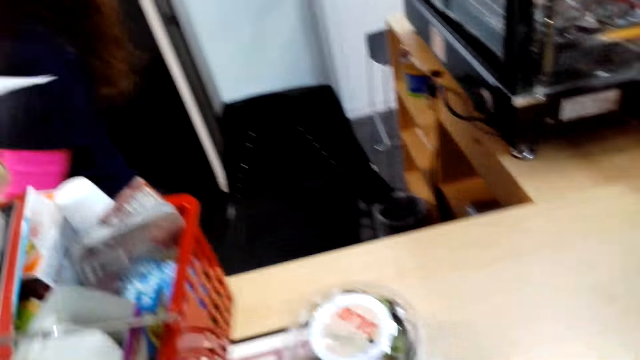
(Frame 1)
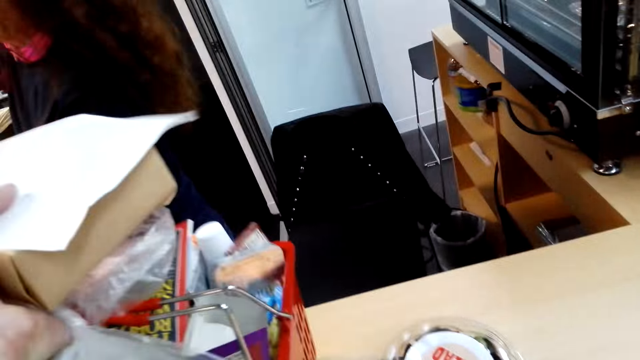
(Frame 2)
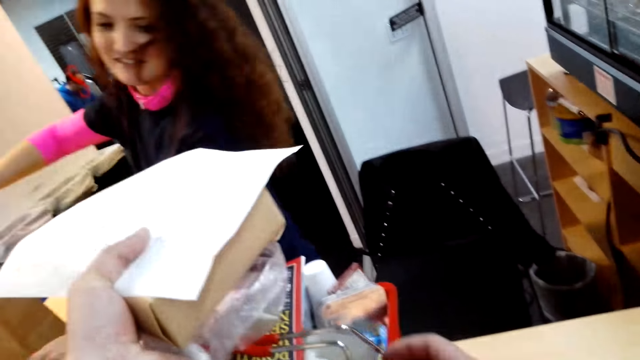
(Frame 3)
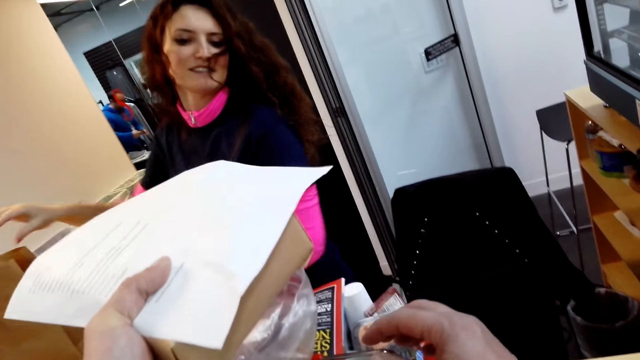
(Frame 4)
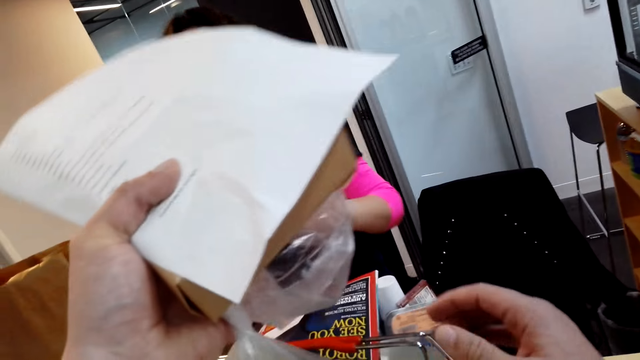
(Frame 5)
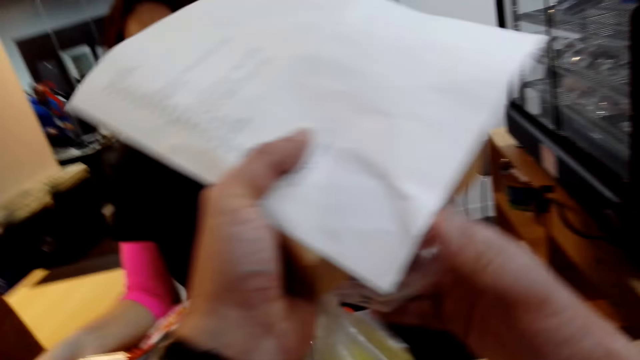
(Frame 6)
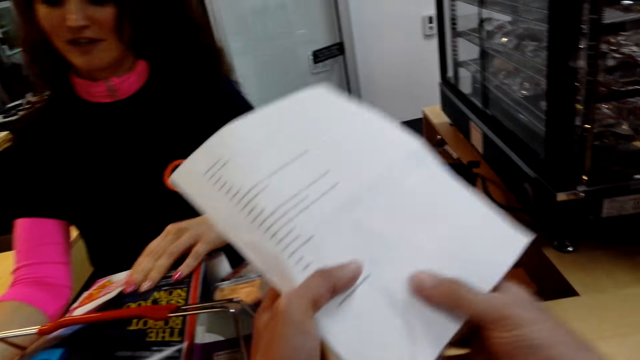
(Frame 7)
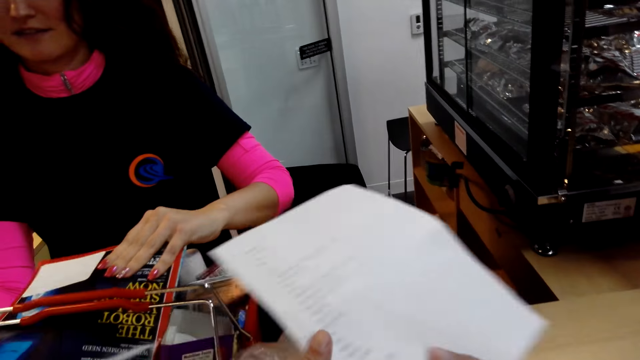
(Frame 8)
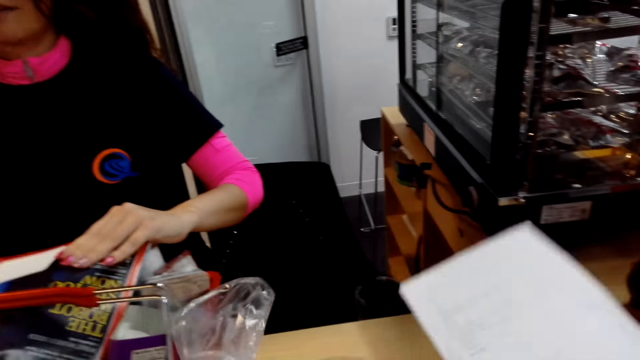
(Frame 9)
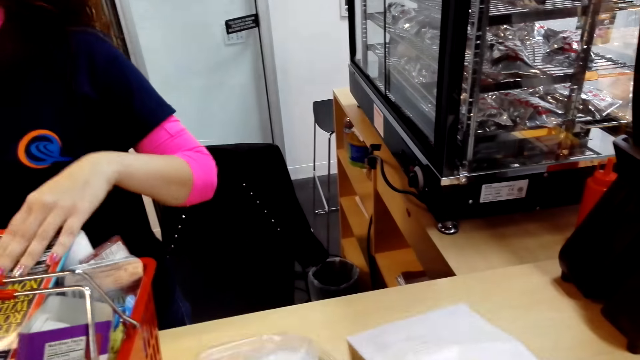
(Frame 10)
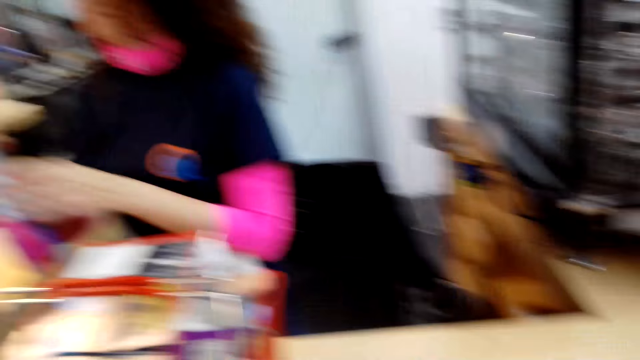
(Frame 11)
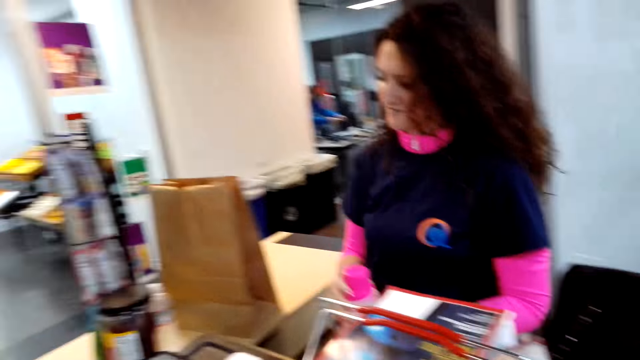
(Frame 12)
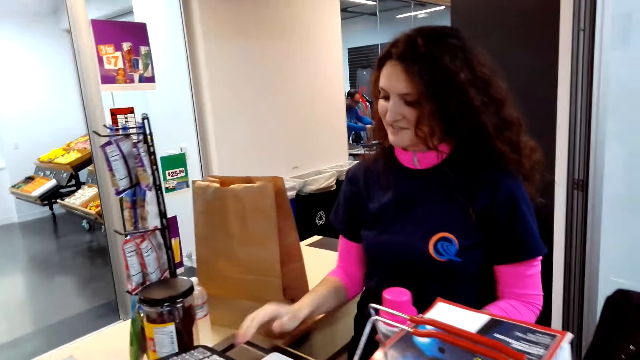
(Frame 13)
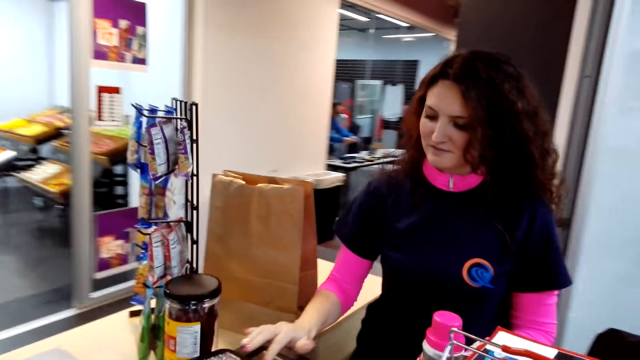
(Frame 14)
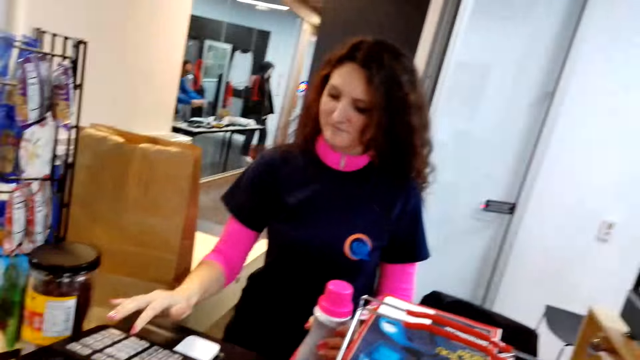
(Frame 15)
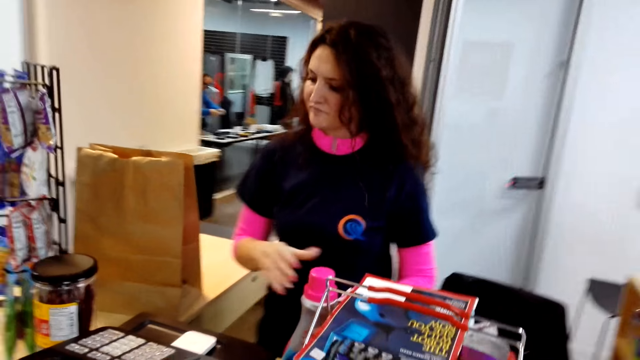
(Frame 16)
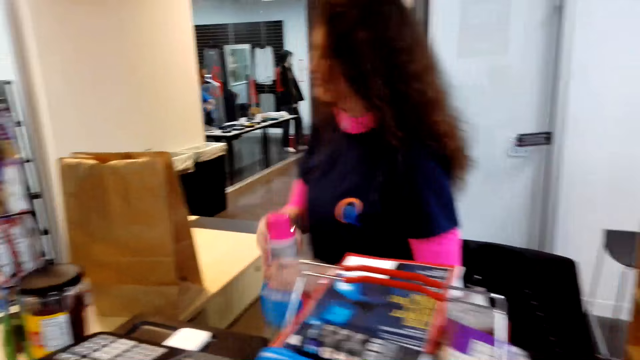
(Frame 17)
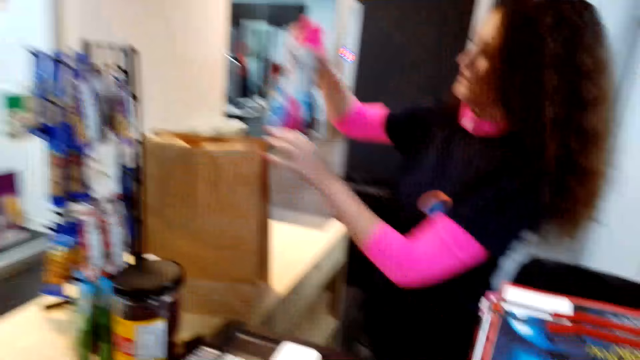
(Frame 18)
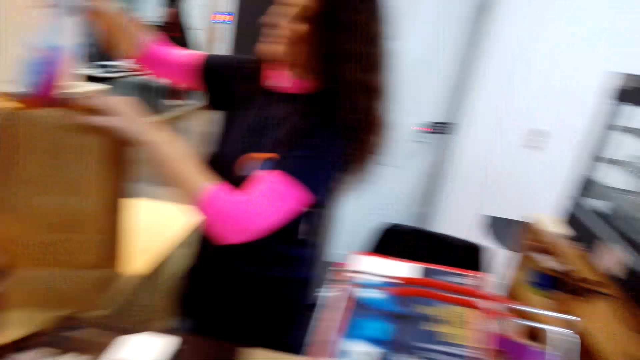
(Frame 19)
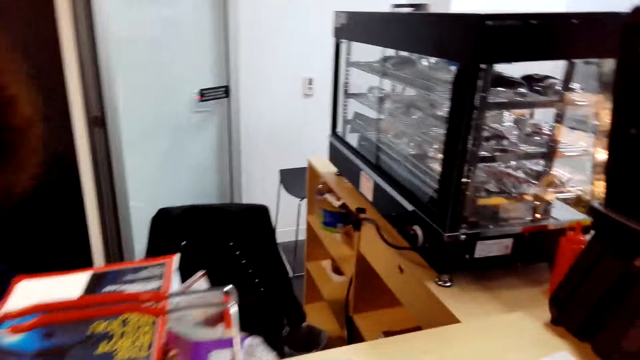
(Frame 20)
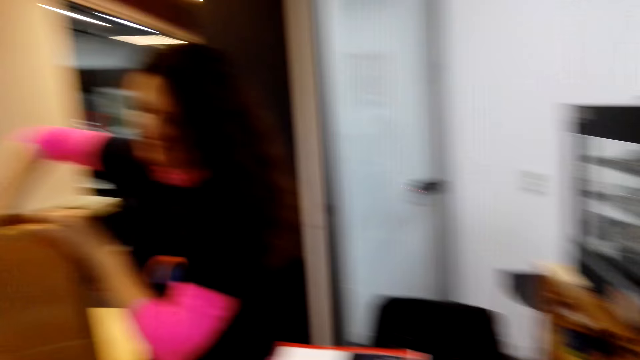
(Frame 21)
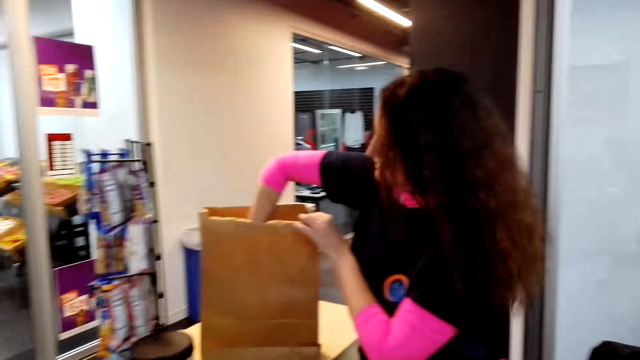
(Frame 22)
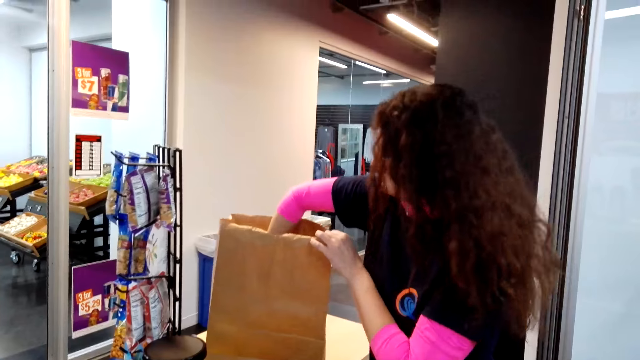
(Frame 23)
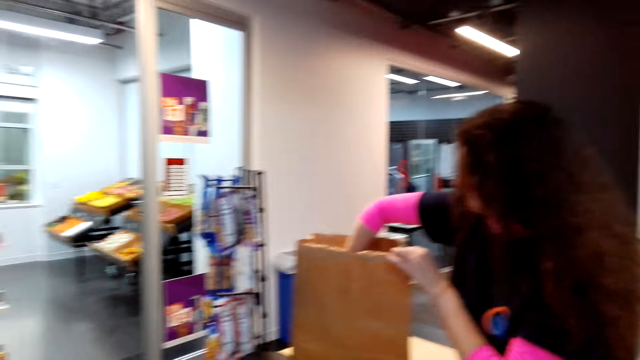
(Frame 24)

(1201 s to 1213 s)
A woman touches a magazine. The woman presses a calculator. The woman puts a bottle in the paper bag.

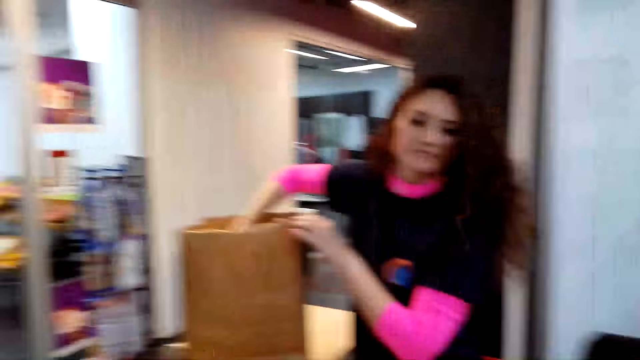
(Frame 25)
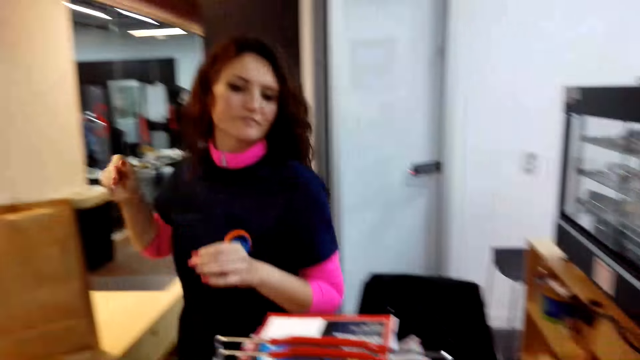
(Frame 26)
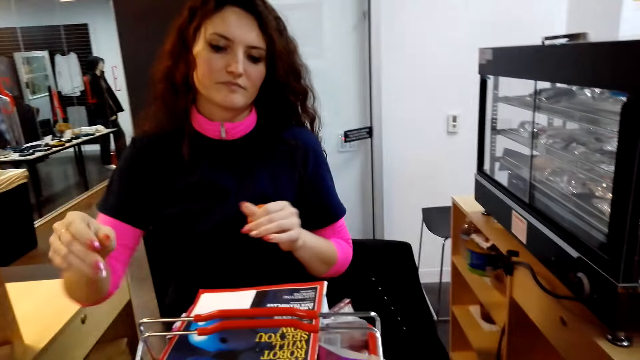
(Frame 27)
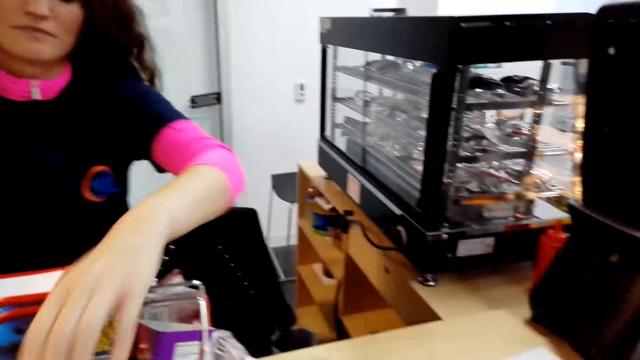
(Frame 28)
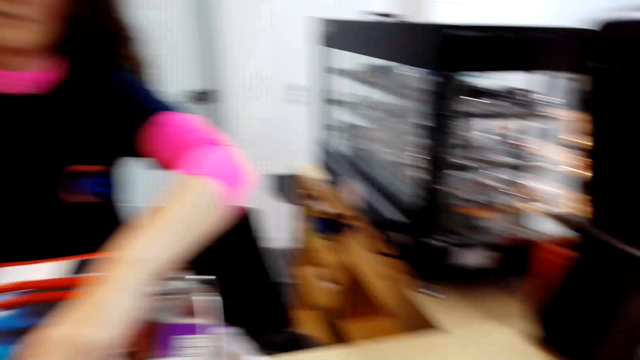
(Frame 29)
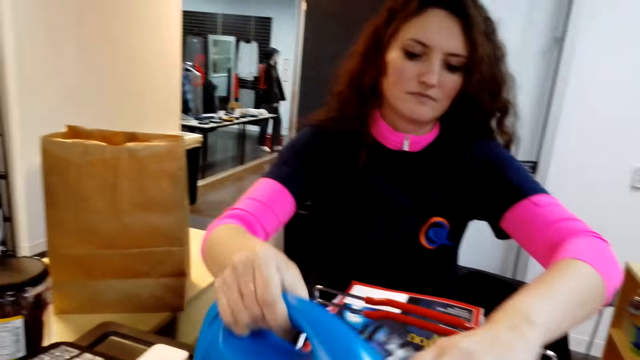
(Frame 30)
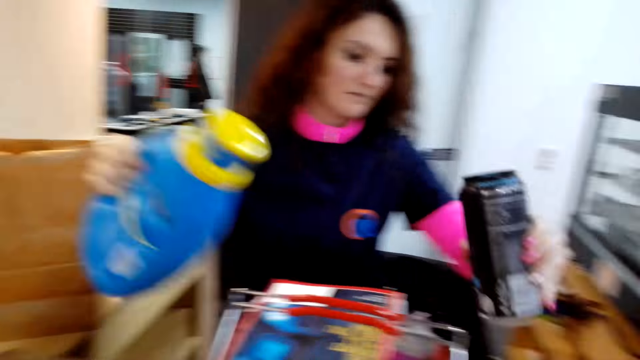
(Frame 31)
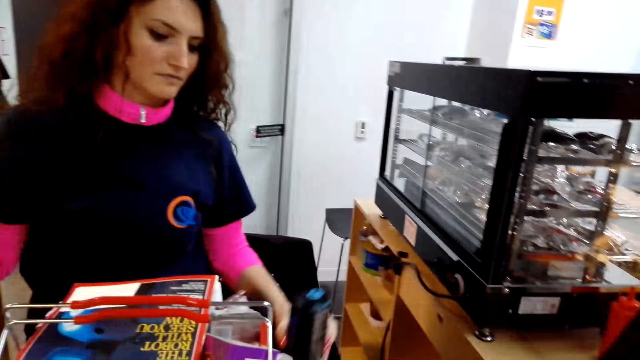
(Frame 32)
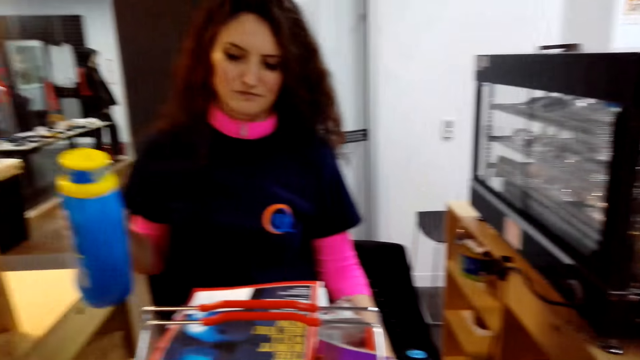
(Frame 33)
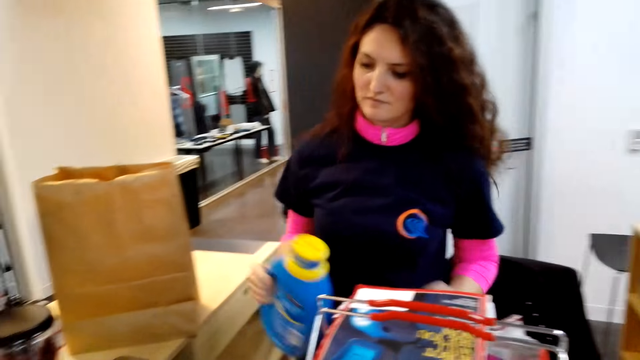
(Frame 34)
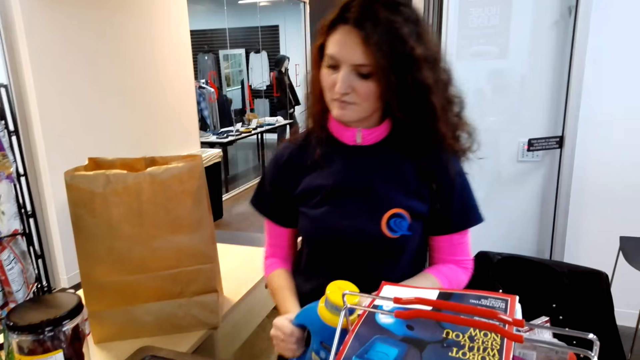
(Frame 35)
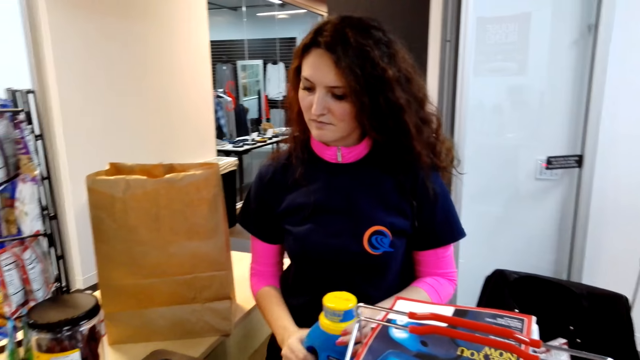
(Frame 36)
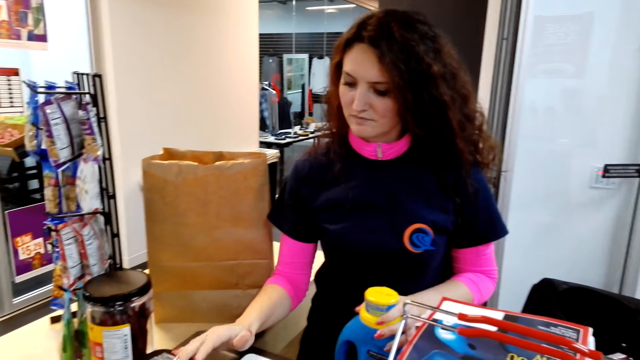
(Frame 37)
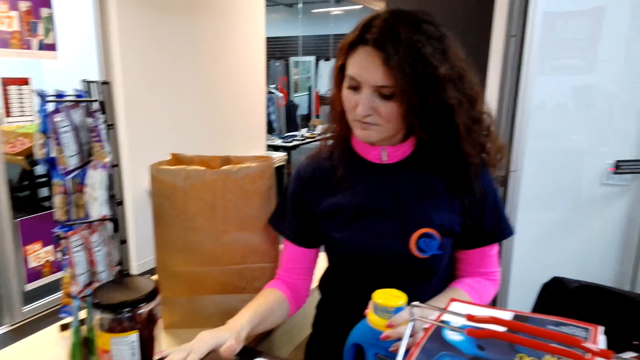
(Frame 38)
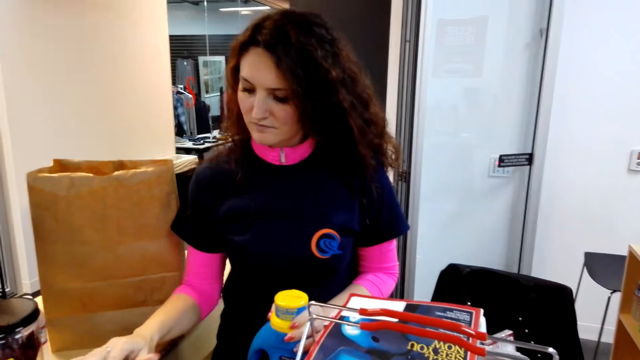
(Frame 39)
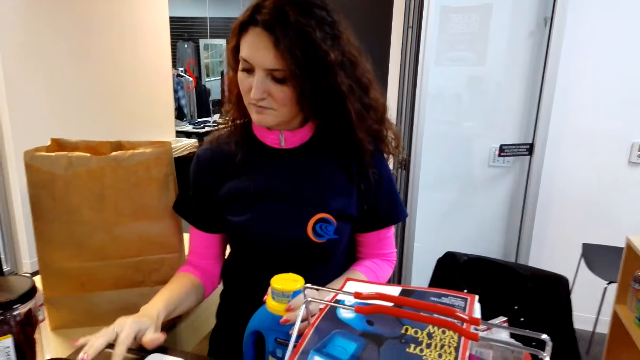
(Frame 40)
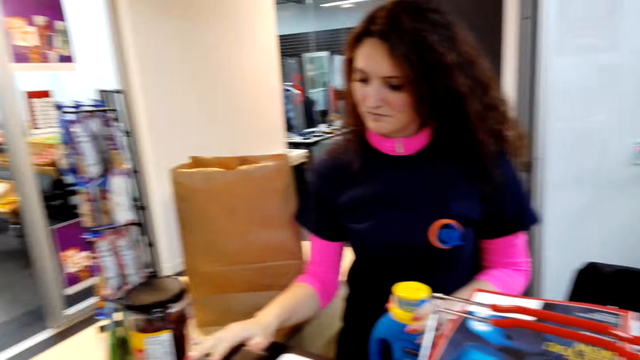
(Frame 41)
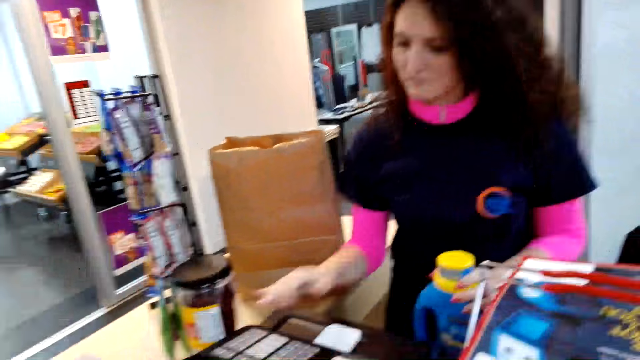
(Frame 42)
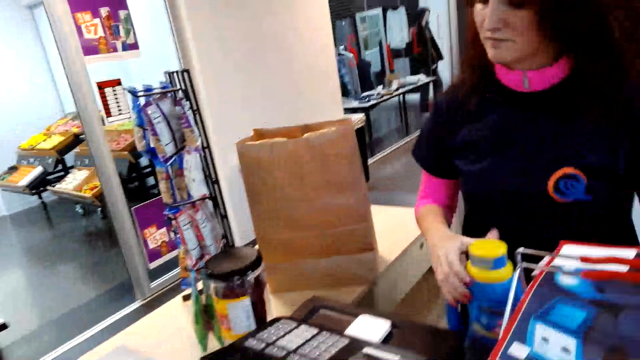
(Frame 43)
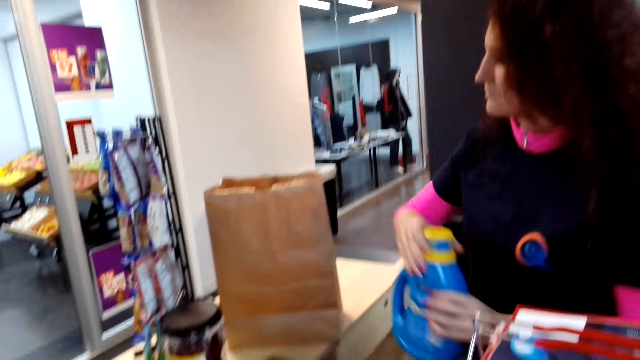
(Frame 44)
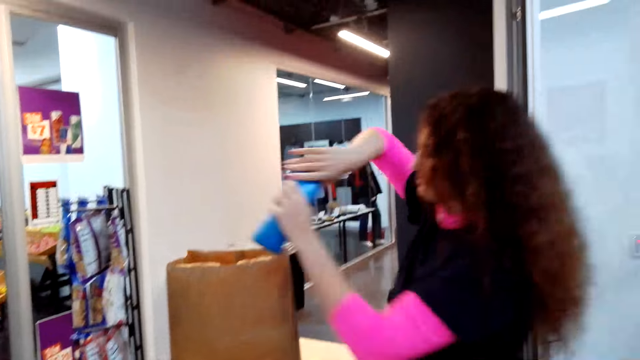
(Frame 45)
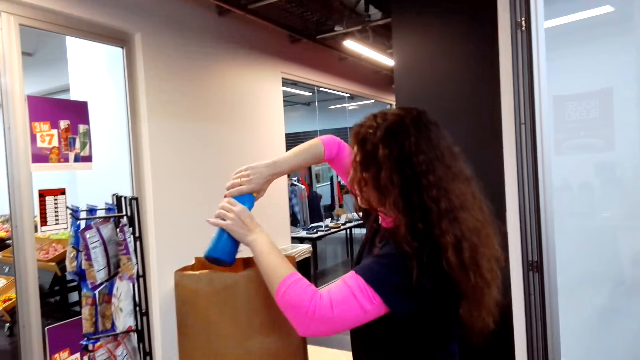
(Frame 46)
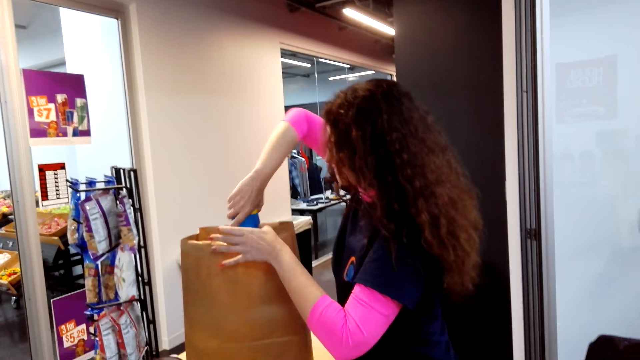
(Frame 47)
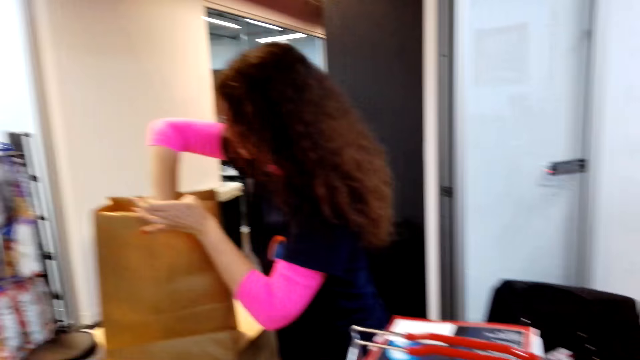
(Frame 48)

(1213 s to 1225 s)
A woman takes items from the basket. The woman presses a calculator. The woman puts an item in the paper bag.
